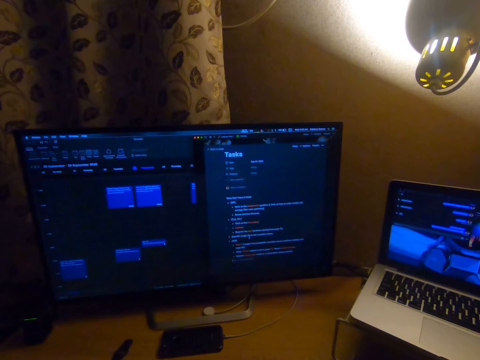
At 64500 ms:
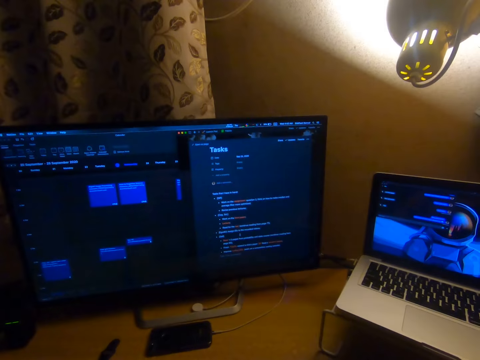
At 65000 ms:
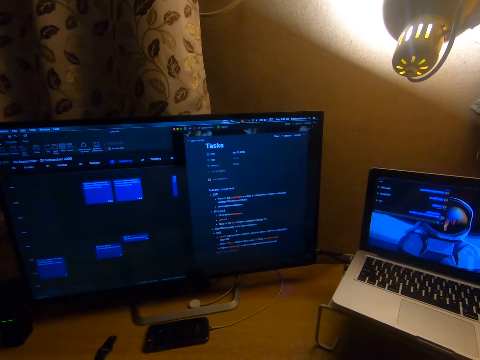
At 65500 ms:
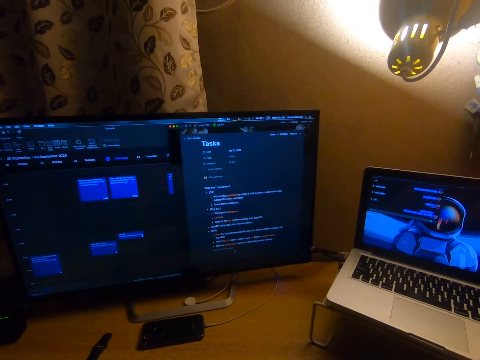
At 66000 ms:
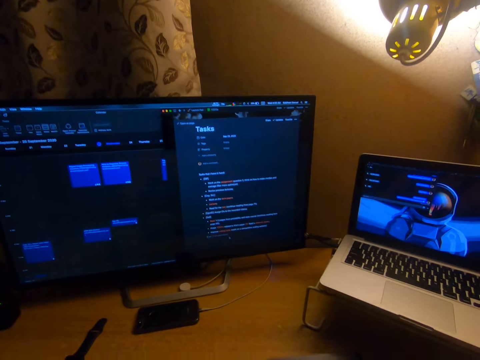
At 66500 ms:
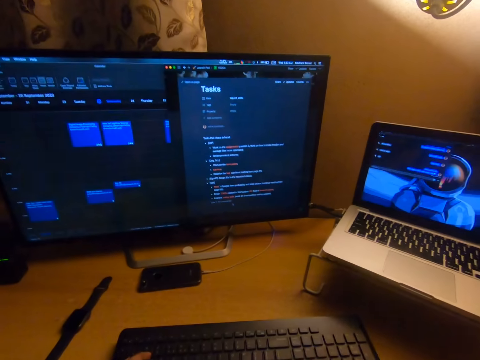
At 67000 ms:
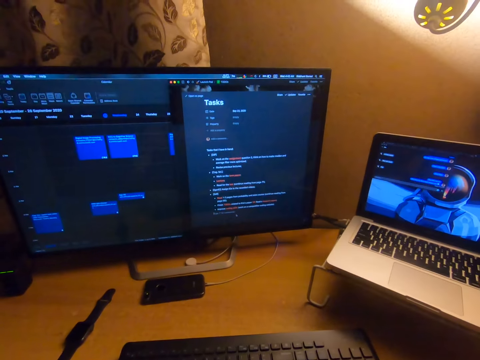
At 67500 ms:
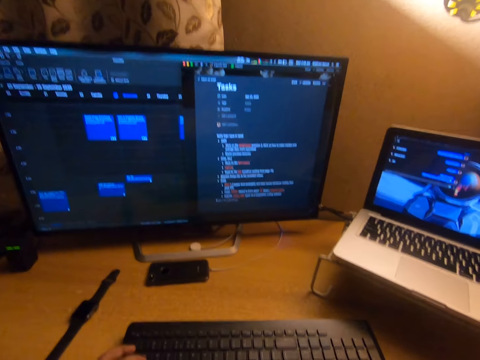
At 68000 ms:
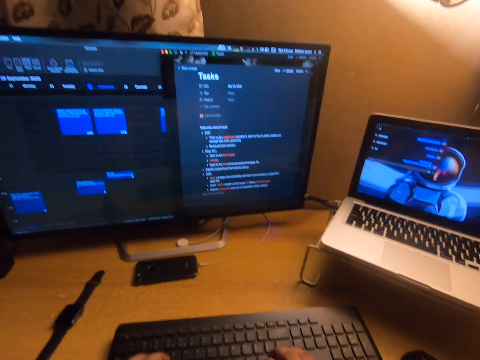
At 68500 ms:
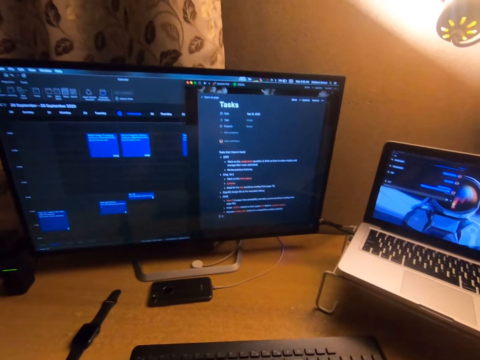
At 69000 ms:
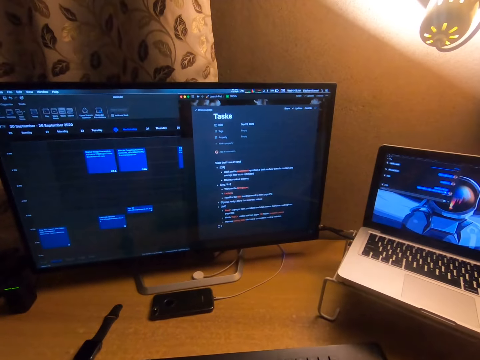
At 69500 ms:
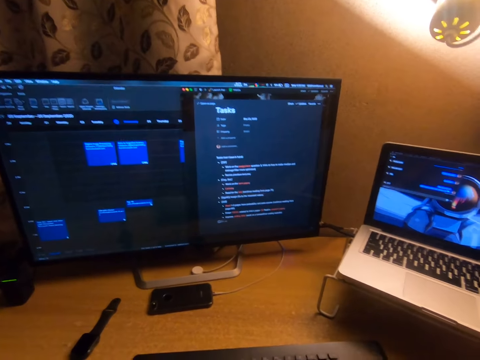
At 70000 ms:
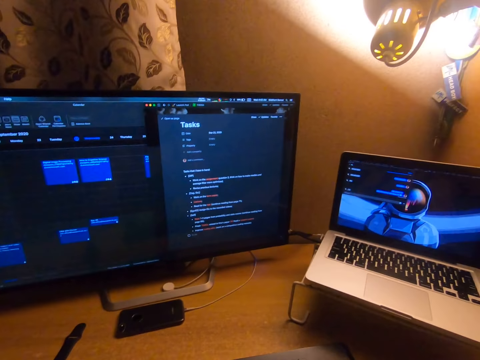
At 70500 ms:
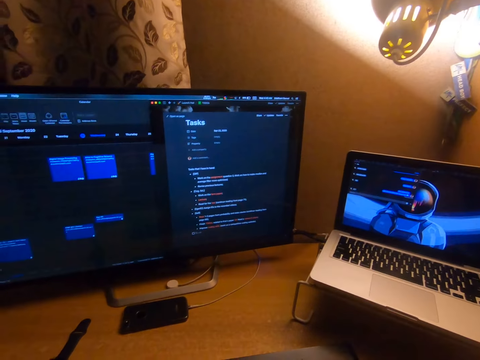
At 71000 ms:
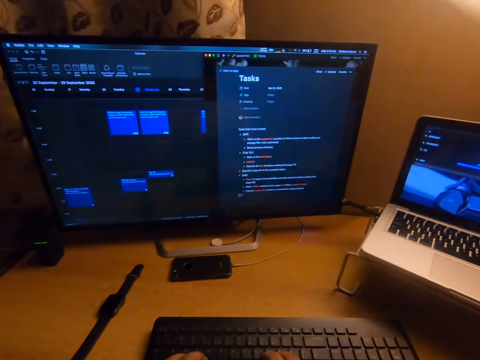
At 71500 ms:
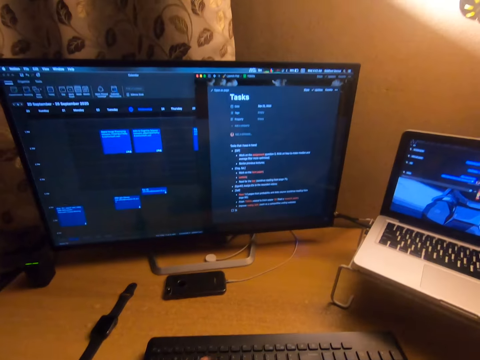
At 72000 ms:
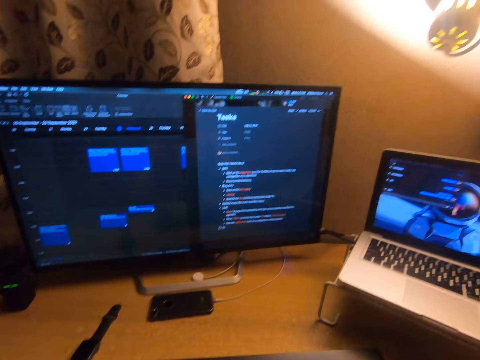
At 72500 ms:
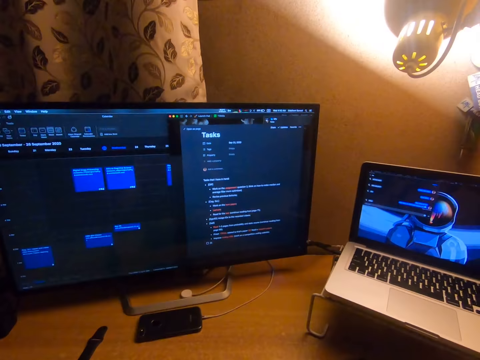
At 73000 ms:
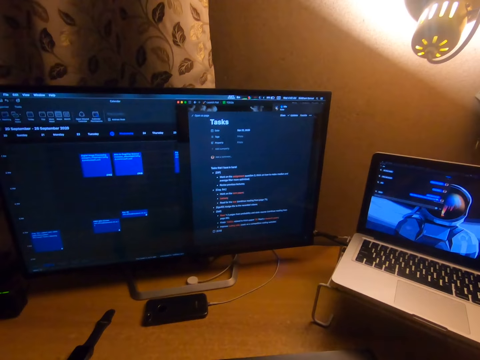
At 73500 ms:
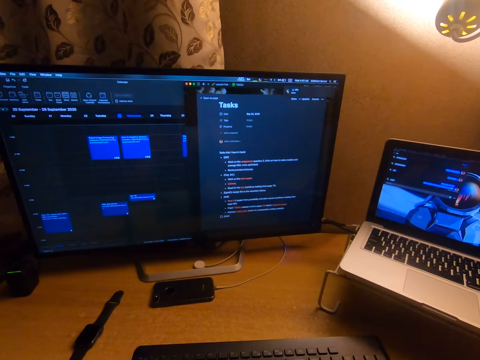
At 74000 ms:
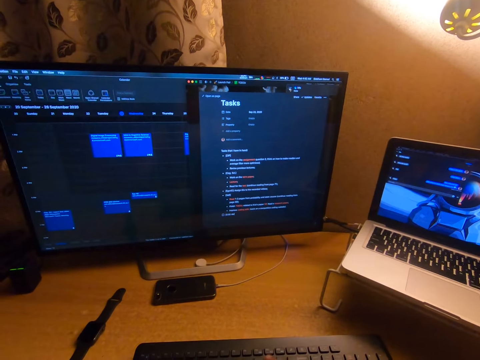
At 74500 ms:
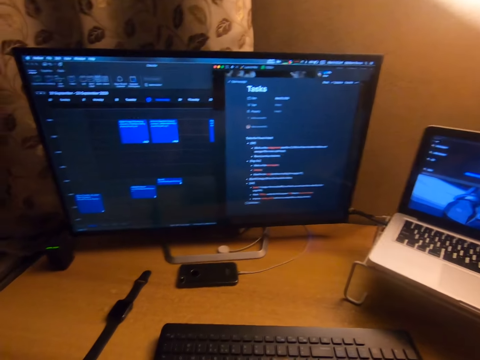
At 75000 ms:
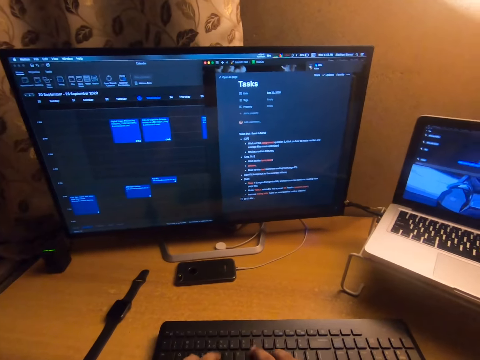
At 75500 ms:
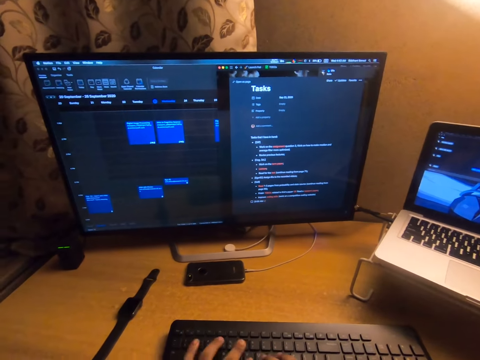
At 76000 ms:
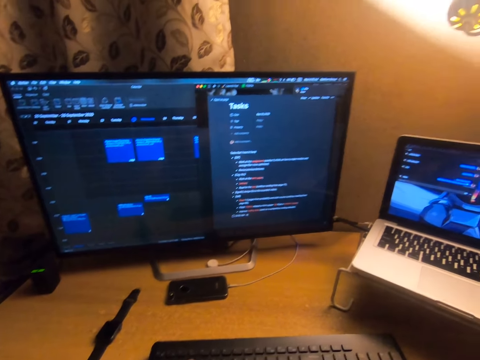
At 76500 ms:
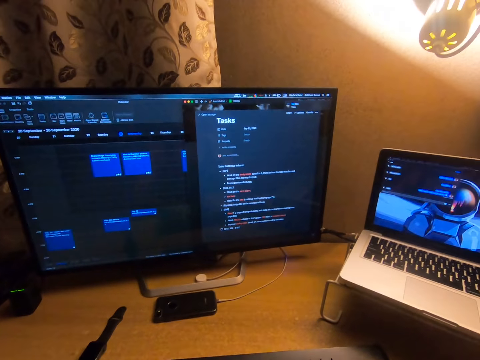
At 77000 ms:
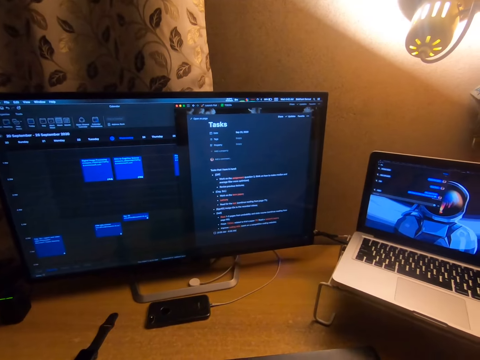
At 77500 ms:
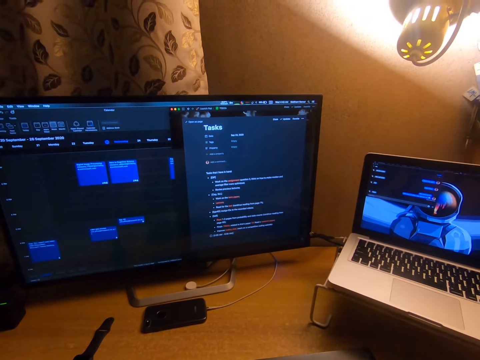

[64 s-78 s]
The camera wearer moves a cursor across the computer screen. They move the cursor to the bottom of the screen. They start typing. They type a short sentence.

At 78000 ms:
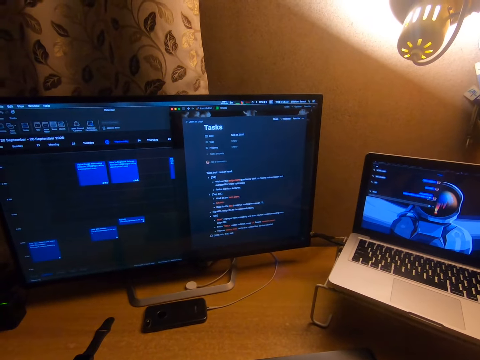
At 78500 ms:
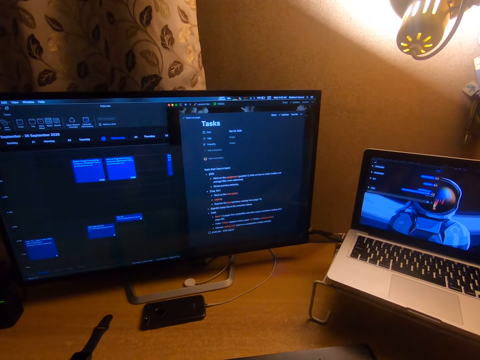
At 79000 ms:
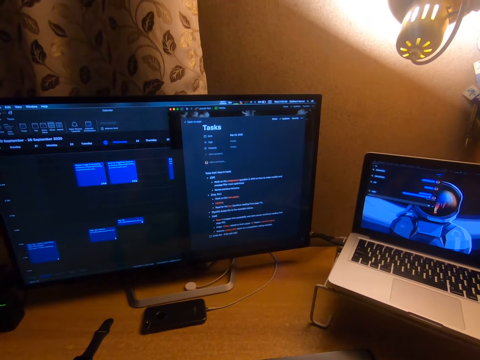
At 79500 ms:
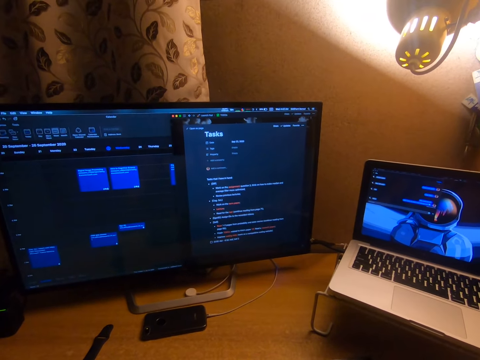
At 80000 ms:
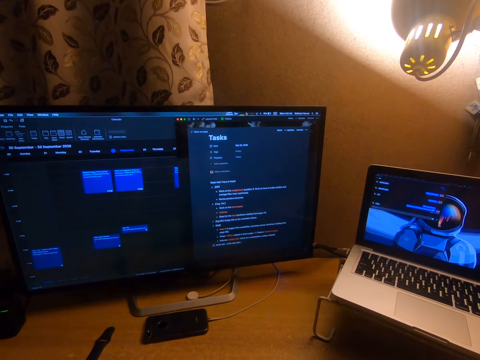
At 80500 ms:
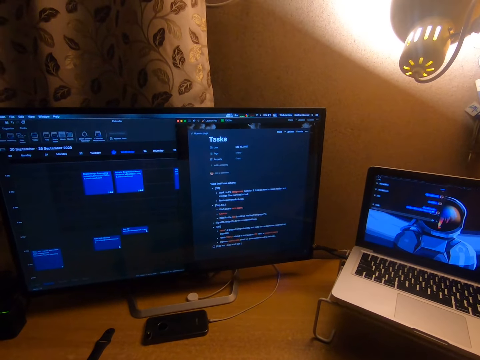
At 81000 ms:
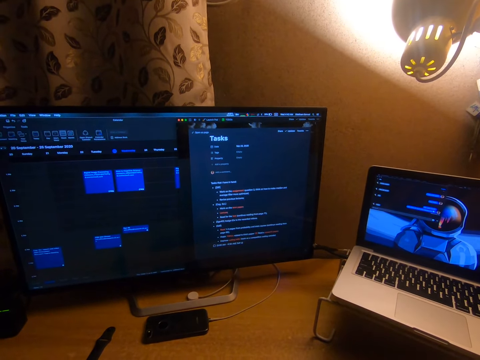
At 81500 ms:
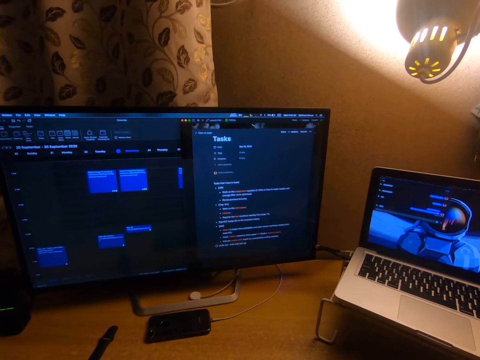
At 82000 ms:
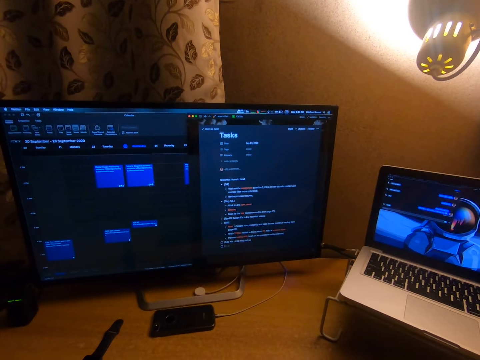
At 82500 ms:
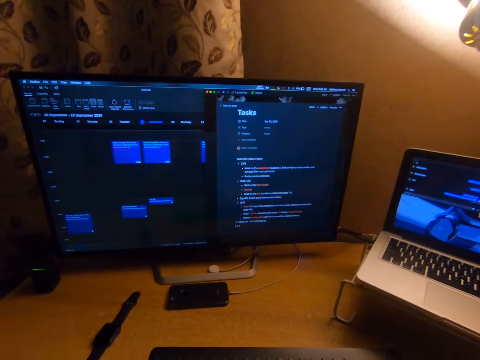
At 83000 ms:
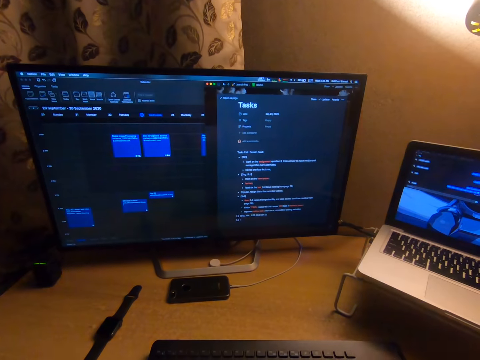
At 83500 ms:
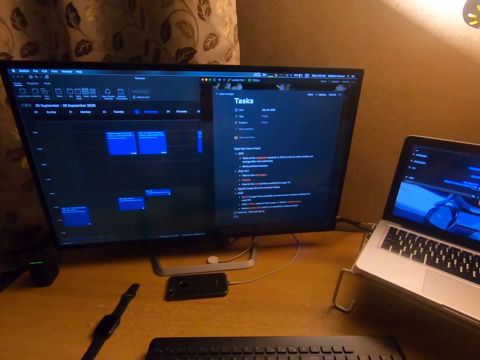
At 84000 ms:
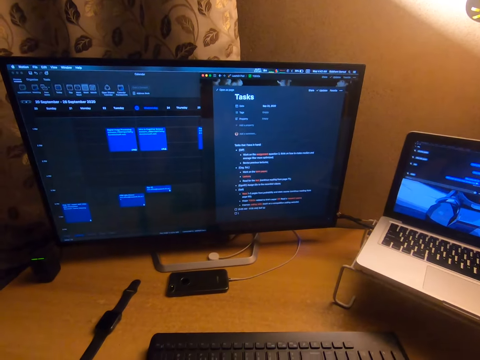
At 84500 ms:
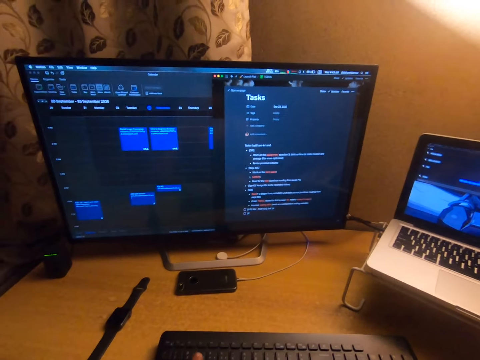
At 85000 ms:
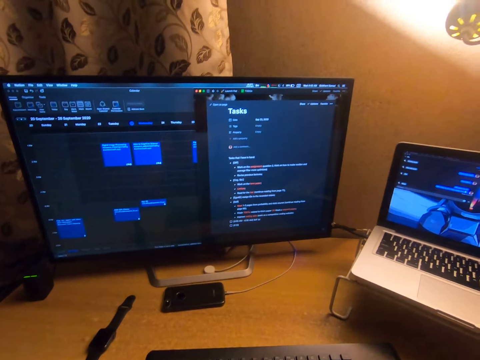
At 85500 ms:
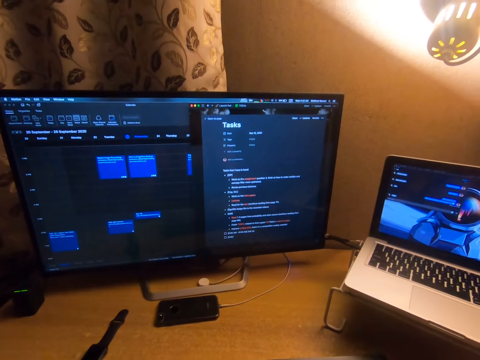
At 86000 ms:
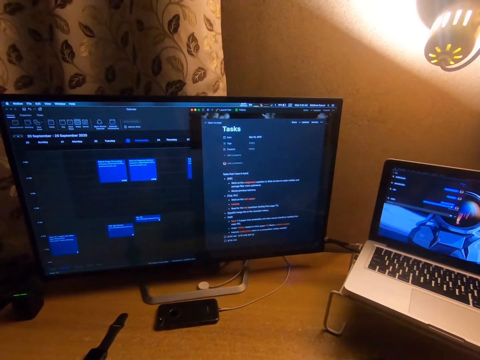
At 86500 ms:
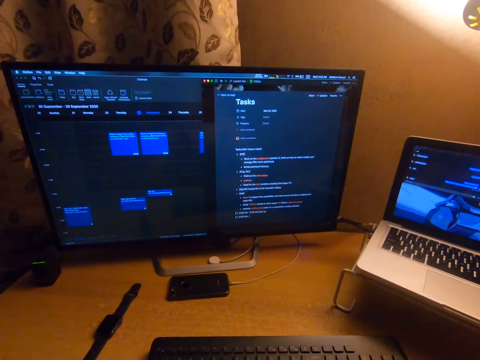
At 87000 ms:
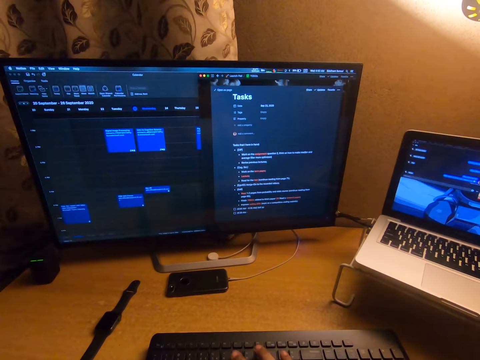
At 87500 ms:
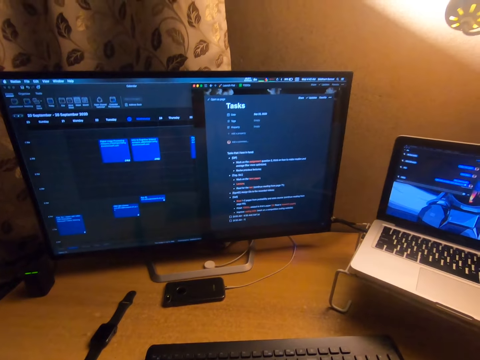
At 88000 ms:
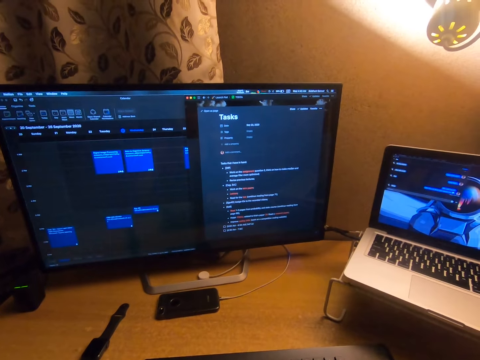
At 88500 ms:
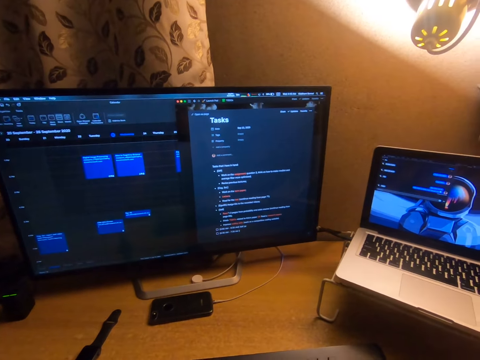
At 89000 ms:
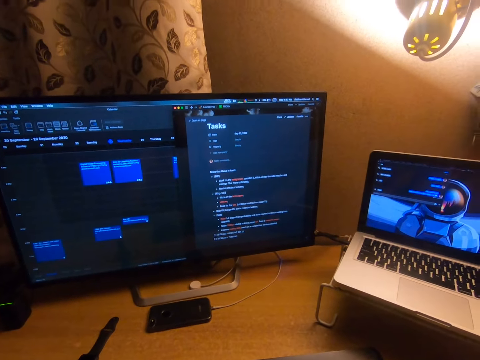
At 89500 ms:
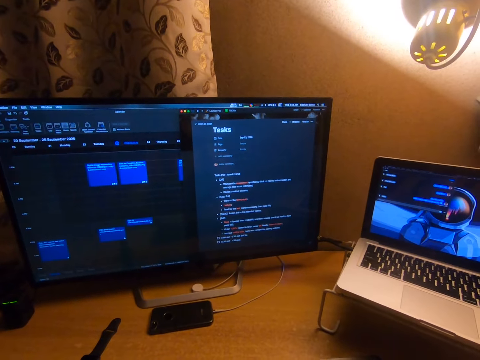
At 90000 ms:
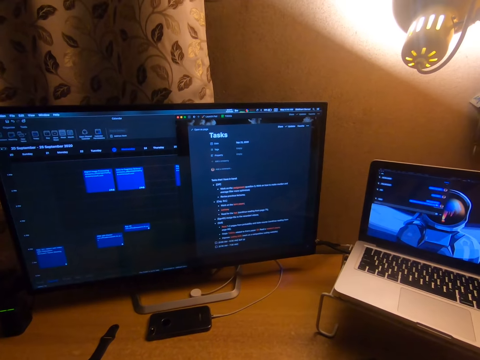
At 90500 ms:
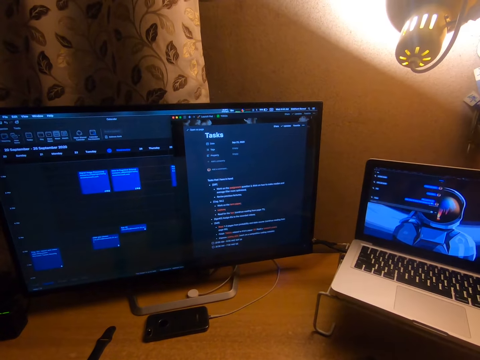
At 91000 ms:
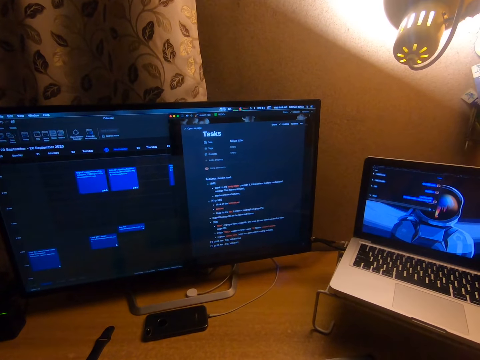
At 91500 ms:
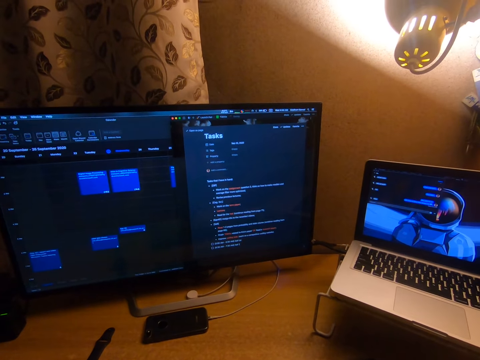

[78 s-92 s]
The camera wearer types another sentence. They type a short sentence.
